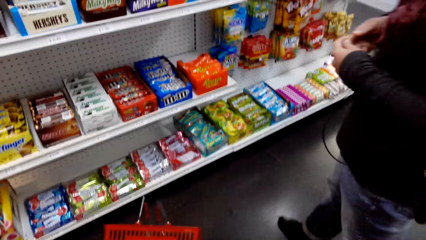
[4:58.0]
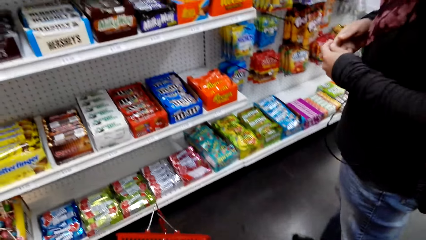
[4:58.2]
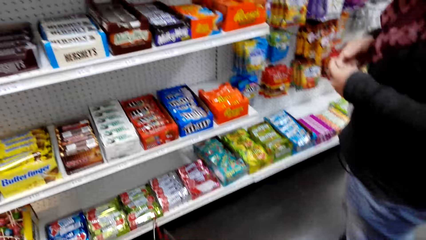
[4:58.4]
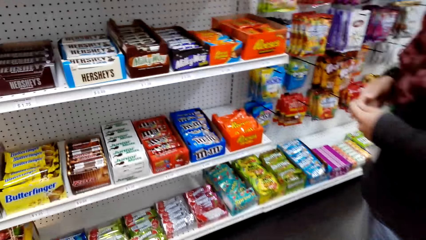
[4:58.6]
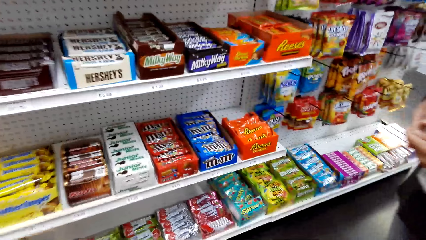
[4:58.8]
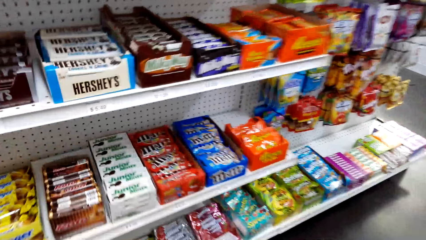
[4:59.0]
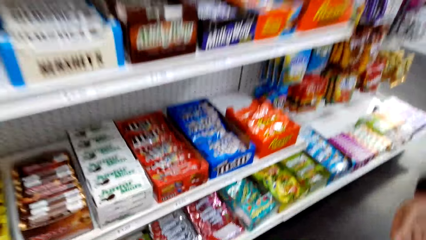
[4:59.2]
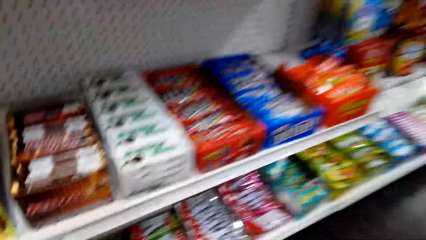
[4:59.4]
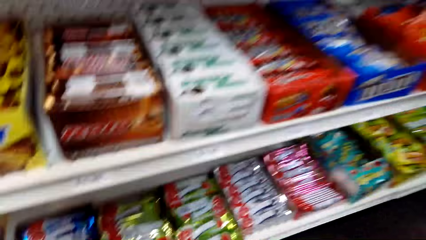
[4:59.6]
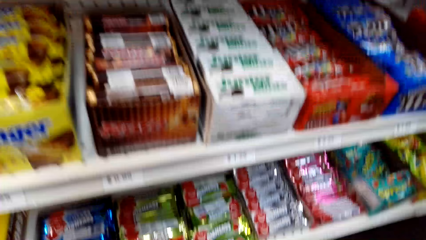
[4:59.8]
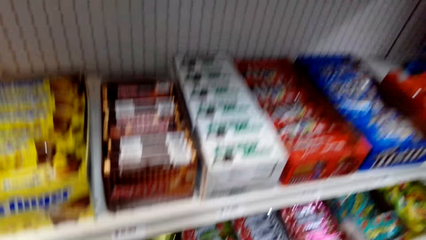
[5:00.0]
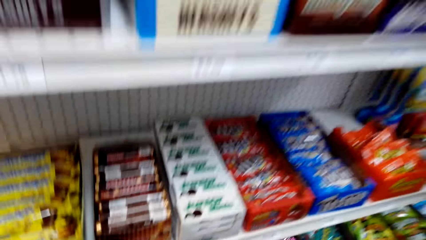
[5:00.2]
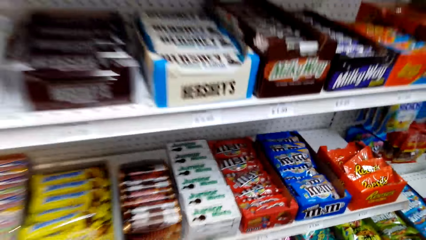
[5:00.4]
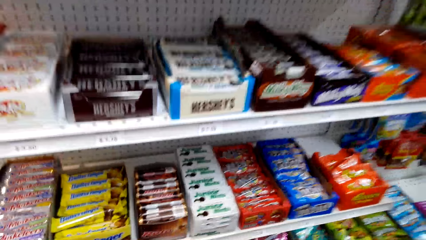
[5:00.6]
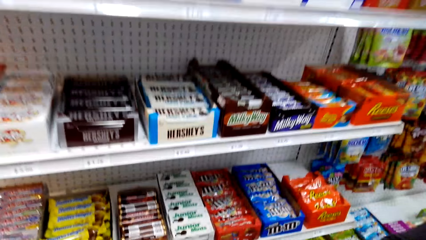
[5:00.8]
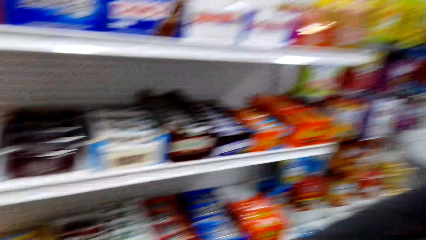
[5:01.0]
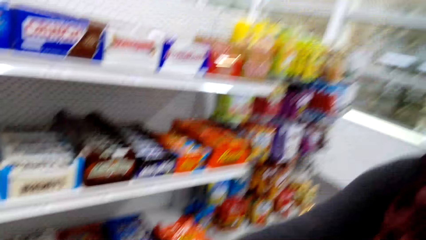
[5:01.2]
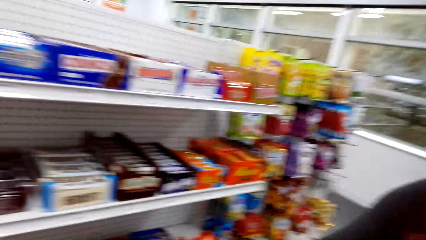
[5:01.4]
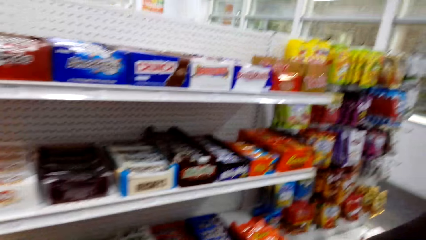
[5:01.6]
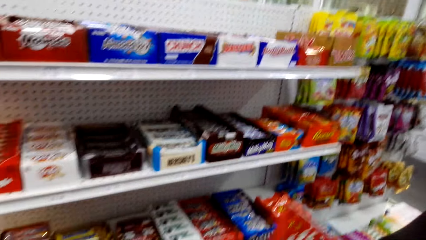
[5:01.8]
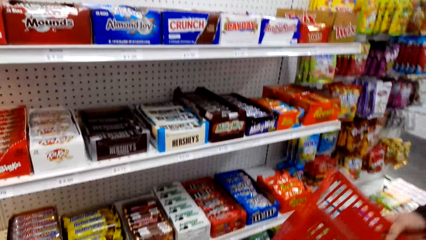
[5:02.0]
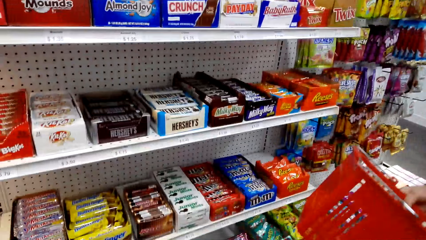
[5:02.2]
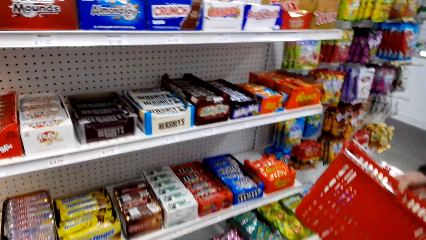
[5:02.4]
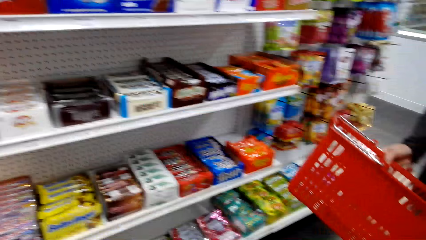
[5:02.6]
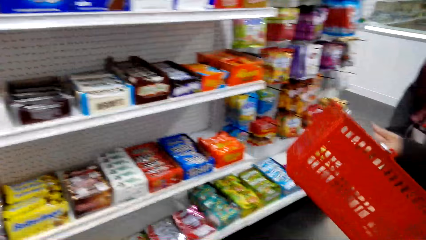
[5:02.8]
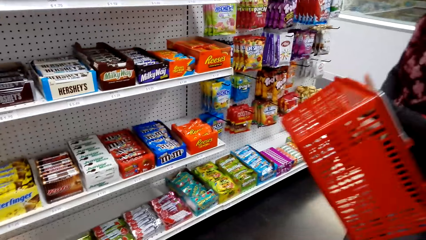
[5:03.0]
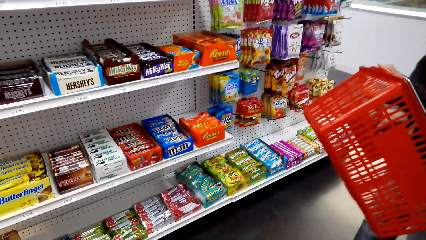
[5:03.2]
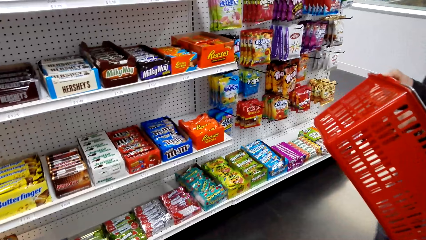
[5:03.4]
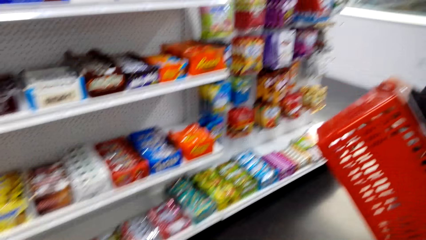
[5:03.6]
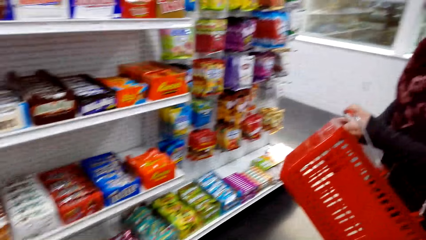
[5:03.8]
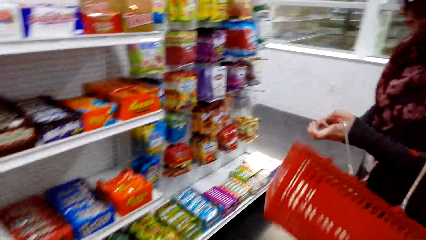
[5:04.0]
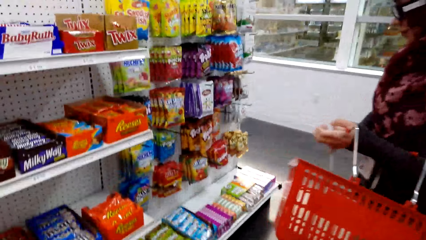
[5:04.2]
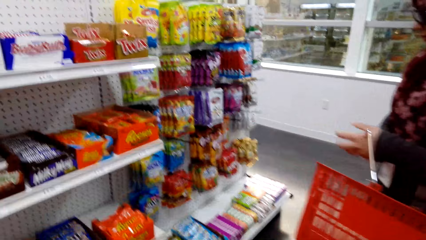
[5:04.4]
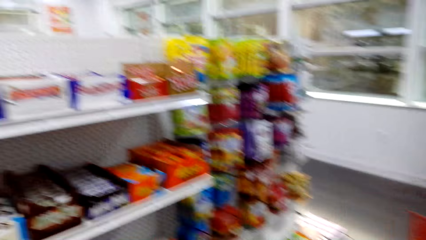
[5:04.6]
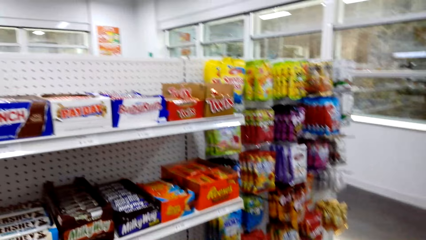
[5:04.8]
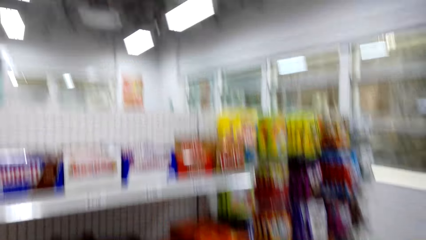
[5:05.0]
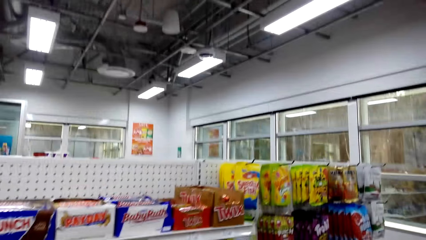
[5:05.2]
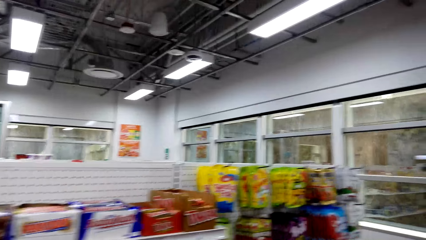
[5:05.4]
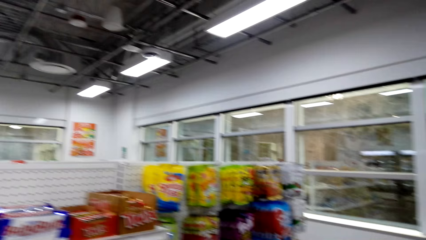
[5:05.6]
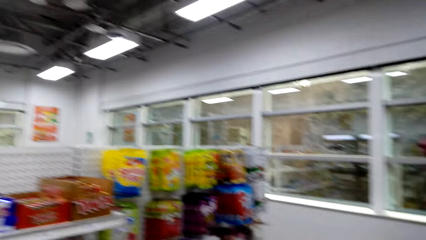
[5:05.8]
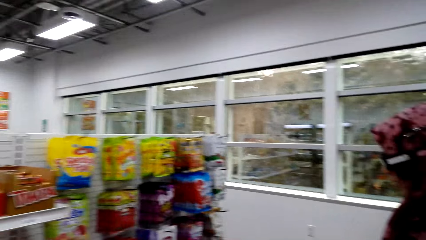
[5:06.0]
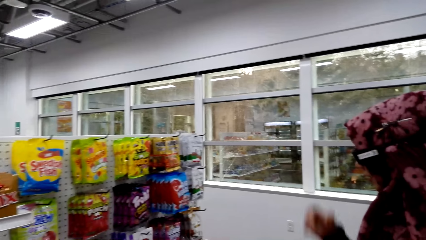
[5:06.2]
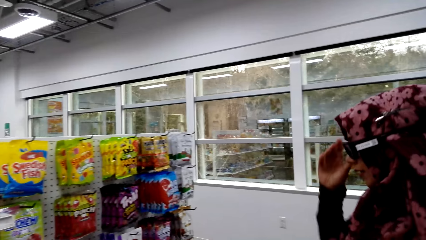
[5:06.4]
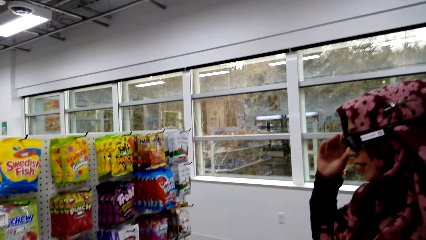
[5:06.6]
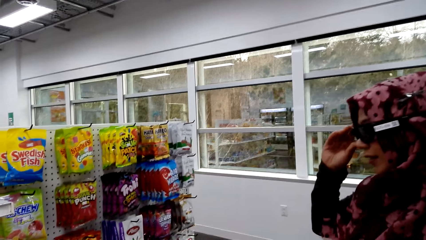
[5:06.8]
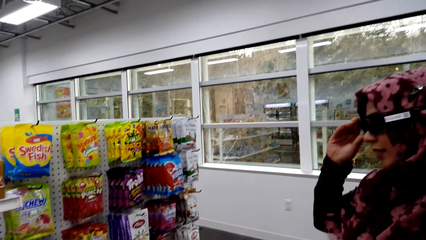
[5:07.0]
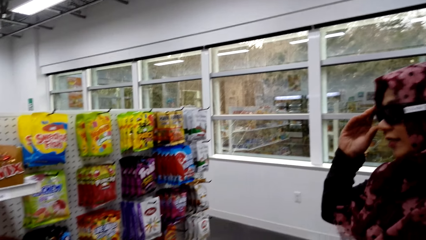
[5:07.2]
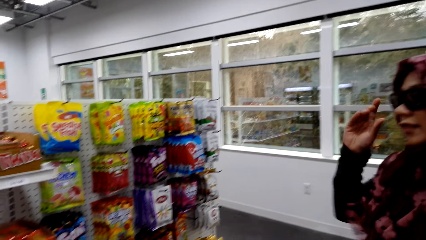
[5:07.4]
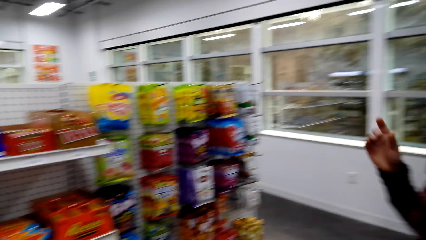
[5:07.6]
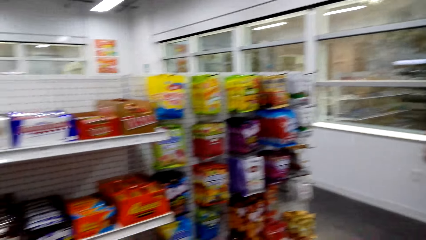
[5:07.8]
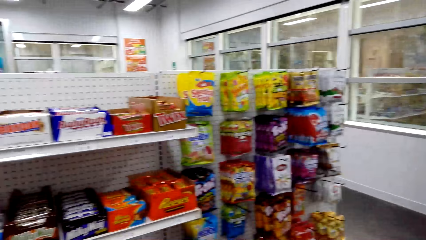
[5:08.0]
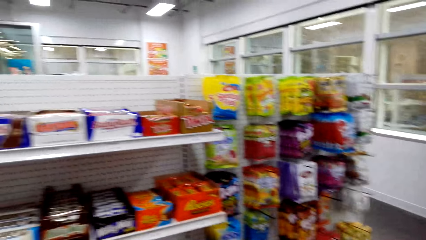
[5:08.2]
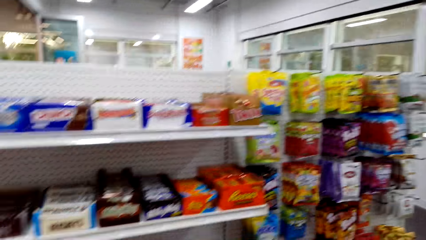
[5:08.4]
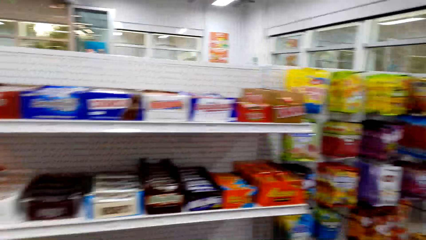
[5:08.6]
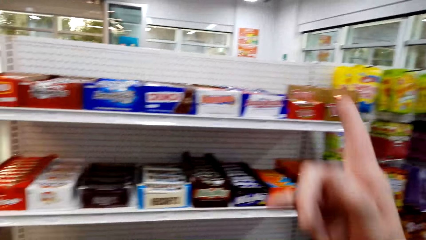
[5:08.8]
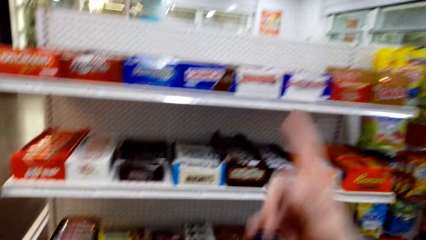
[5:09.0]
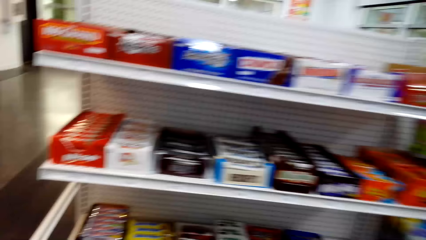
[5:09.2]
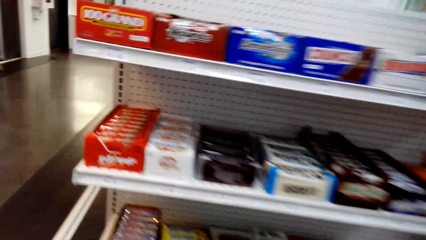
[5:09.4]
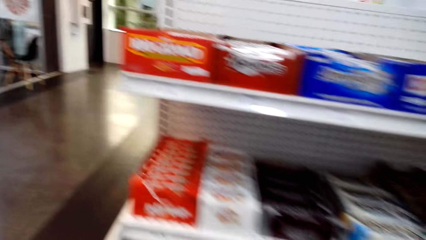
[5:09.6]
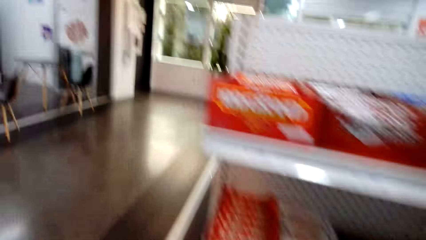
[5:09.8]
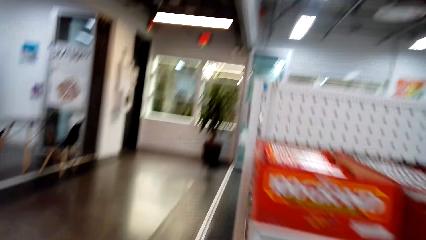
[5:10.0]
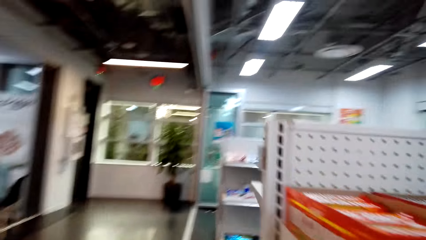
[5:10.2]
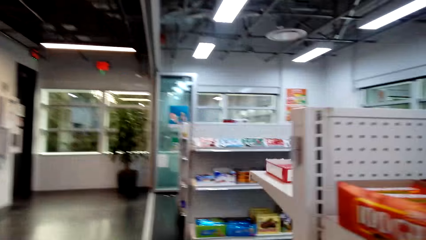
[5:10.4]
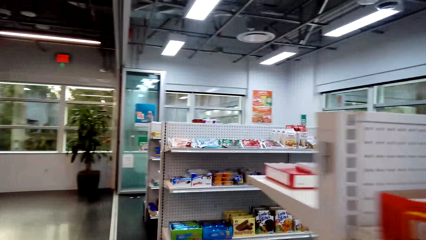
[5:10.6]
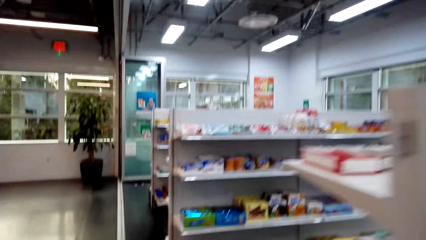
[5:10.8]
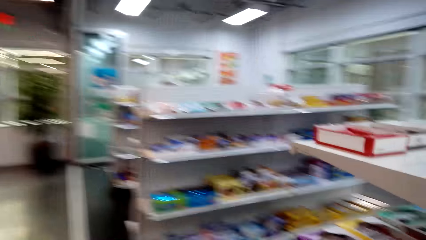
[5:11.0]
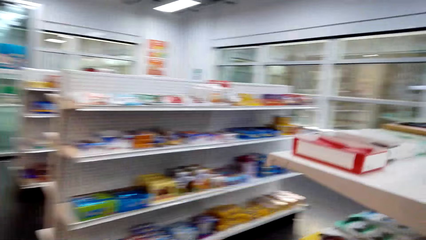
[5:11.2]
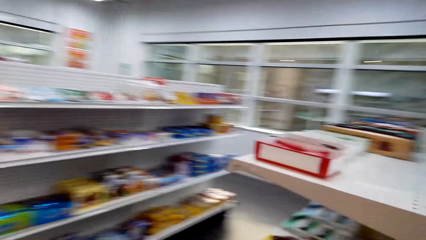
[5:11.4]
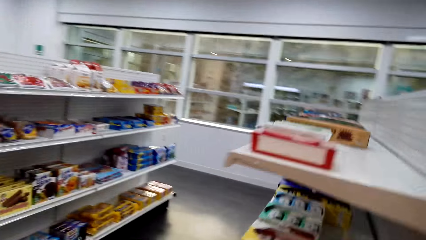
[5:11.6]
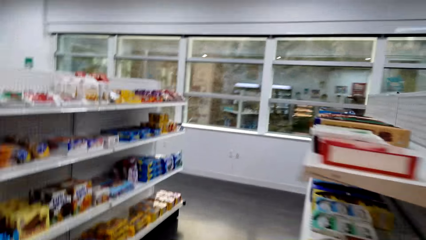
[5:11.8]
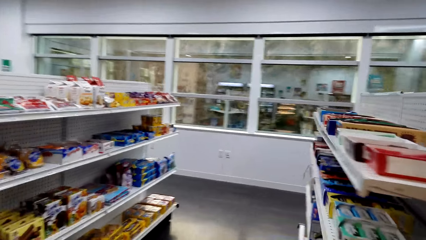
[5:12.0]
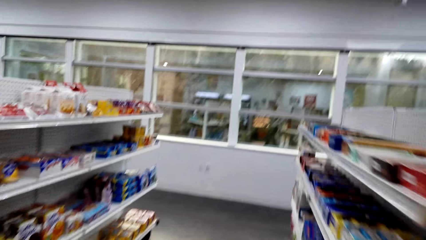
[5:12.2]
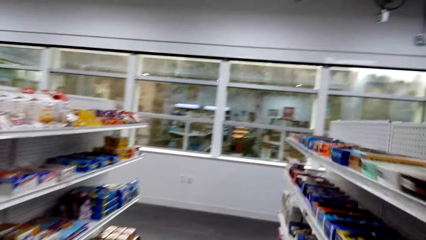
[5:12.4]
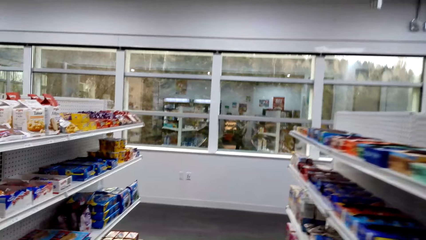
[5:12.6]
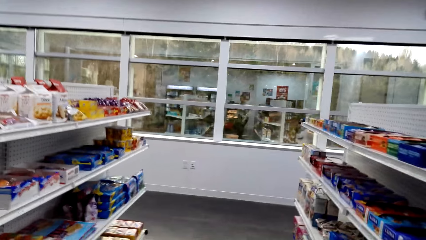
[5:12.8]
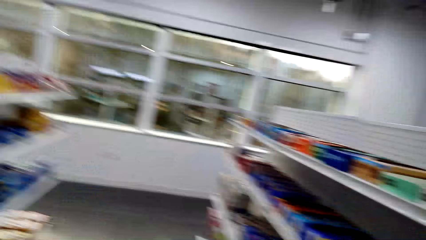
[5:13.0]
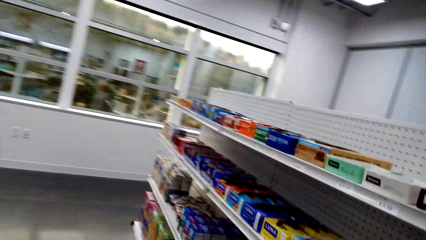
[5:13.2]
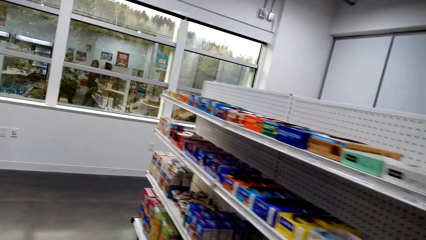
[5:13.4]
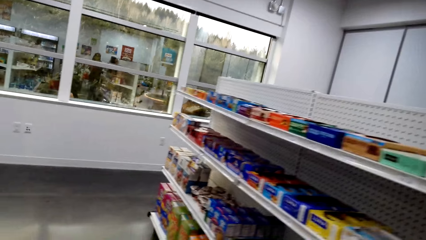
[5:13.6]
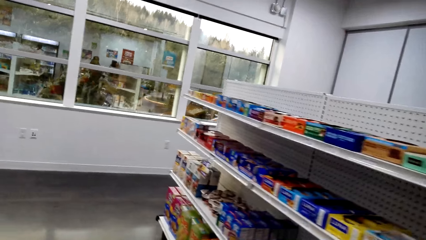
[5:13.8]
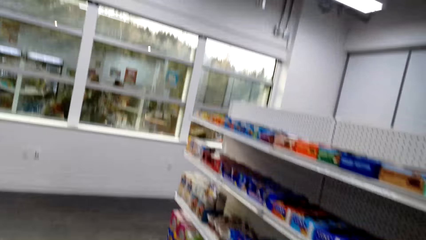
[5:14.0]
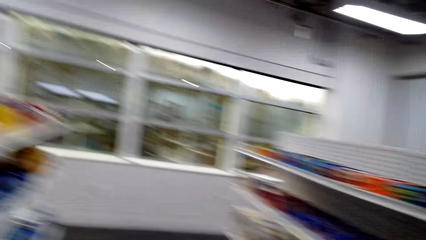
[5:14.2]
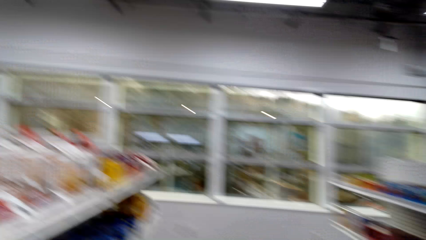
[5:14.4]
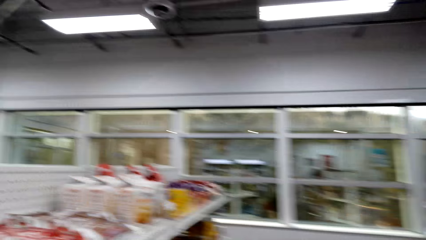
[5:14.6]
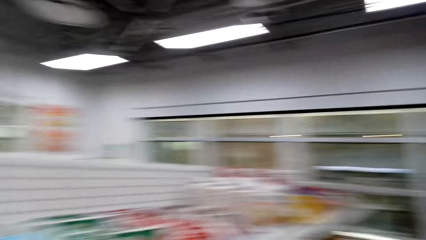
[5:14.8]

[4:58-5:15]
The camera wearer picks up the bucket on the ground. They converse with a woman. They pick up the bucket on the ground again. They converse with the woman. They walk around the supermarket. They point at the shelf. They move around the mall. They converse with the woman.
